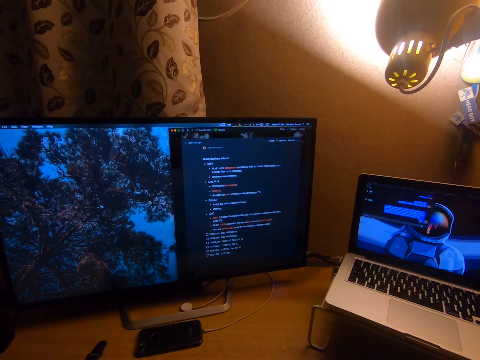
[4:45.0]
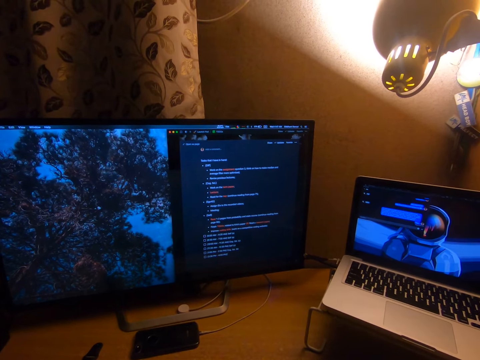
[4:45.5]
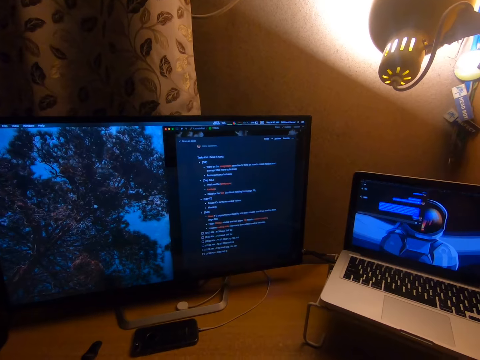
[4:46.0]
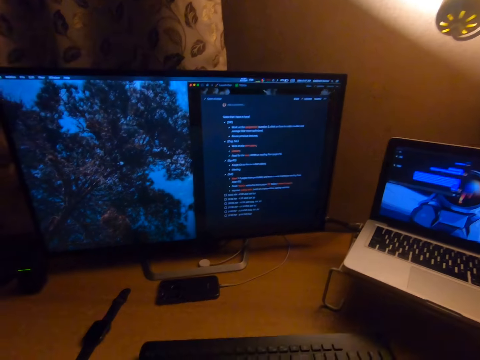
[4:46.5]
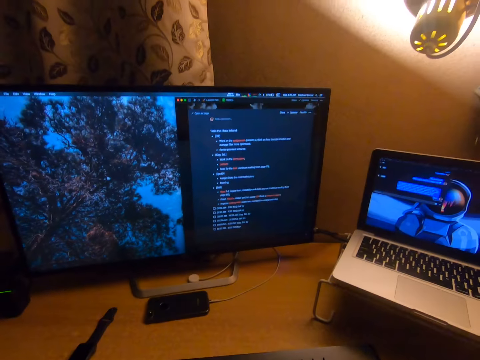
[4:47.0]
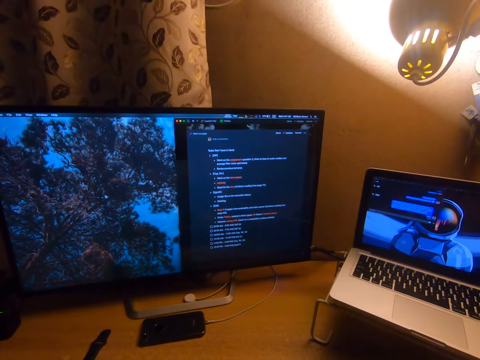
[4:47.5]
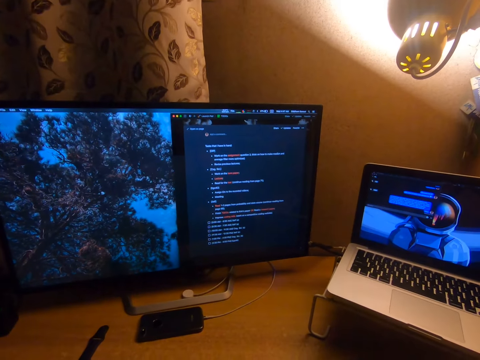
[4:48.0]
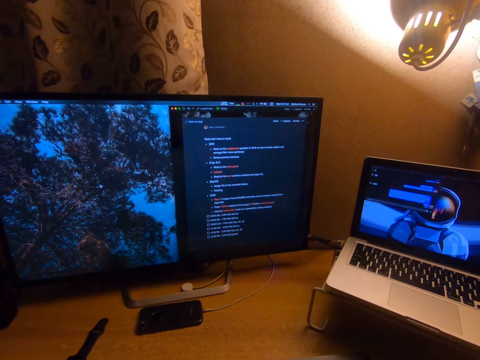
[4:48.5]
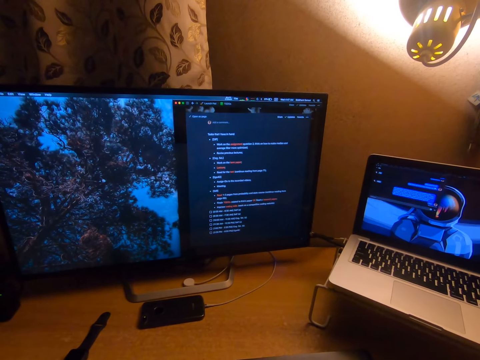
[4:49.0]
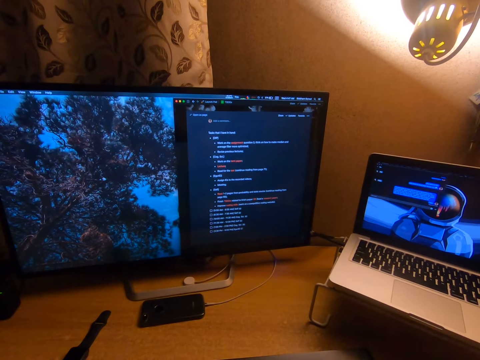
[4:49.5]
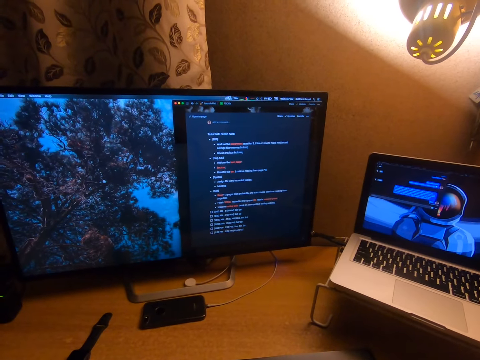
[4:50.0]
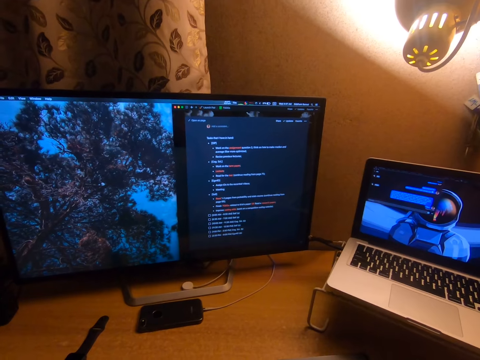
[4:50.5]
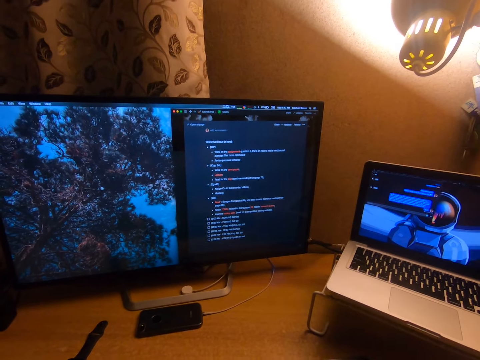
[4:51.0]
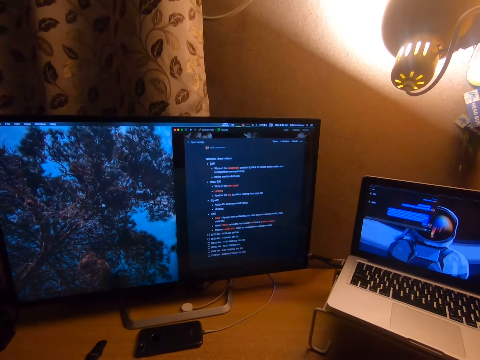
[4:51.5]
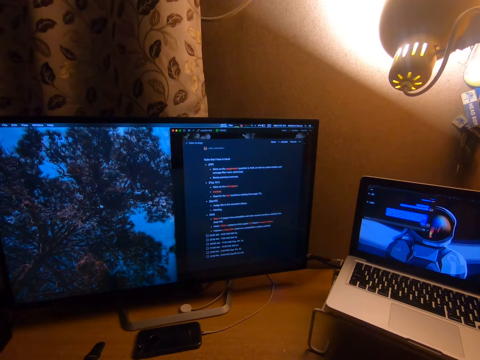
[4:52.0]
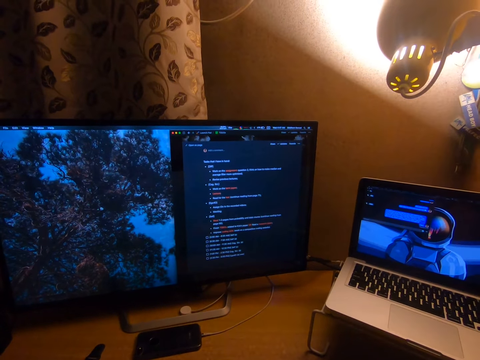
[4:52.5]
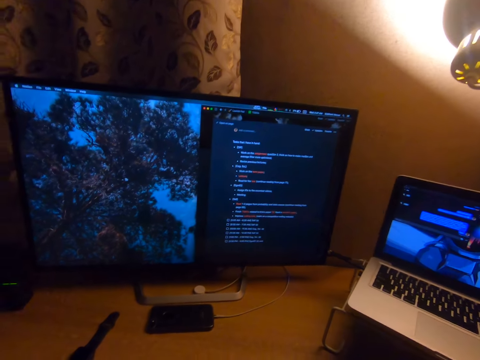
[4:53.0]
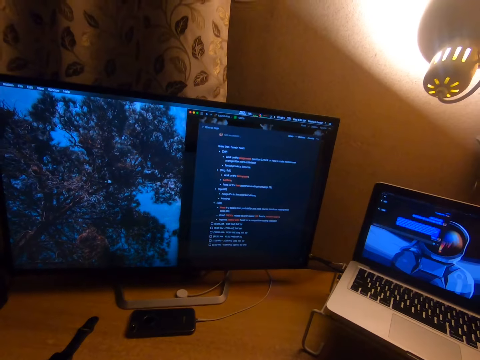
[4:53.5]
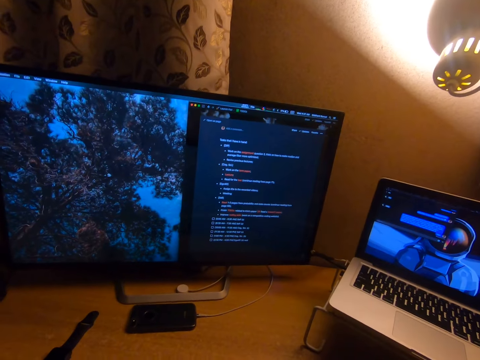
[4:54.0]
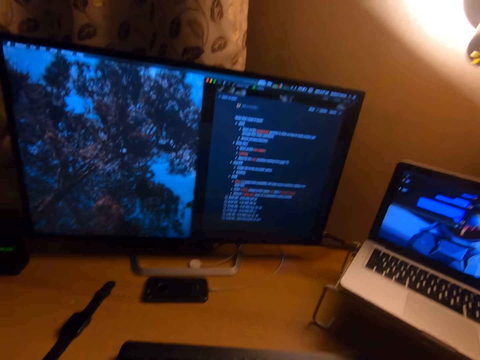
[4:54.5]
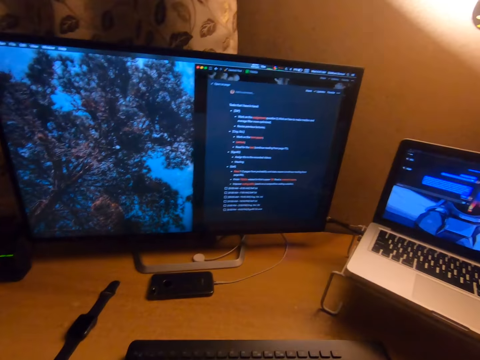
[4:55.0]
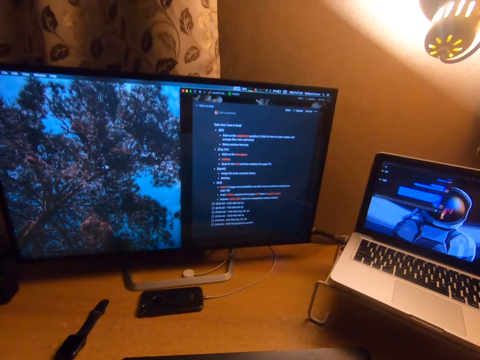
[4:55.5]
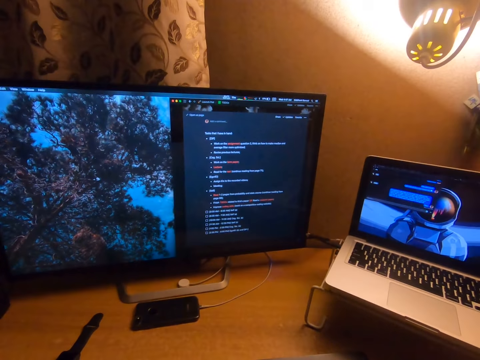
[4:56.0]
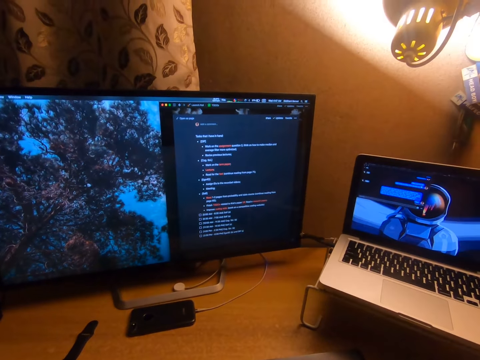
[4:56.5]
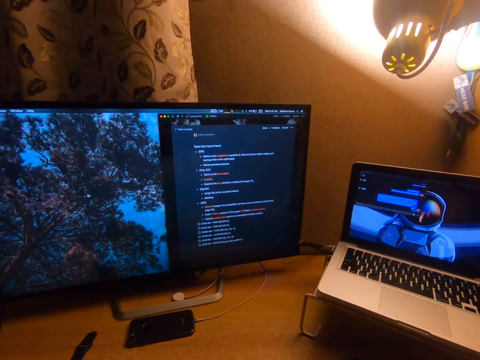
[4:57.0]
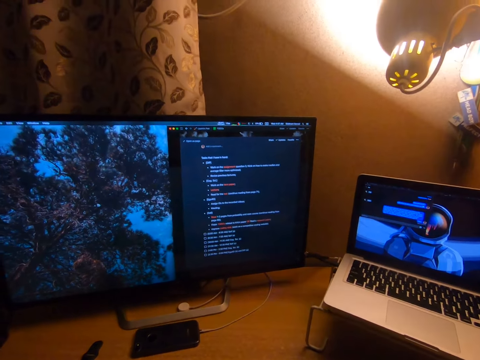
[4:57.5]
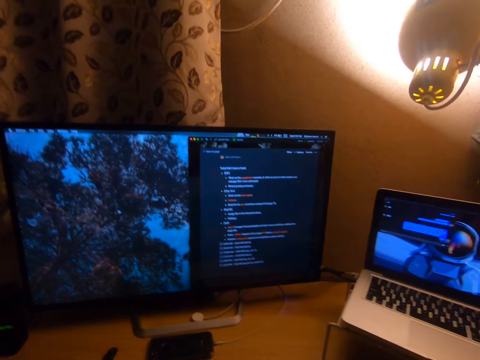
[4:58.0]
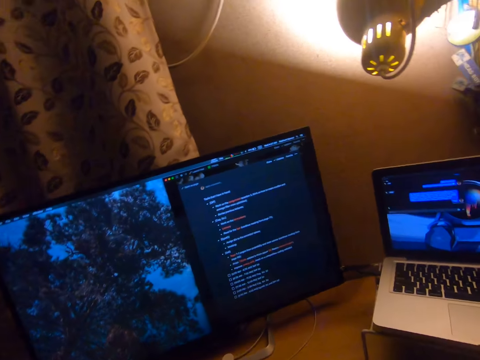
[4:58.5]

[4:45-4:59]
The camera wearer looks at the computer.

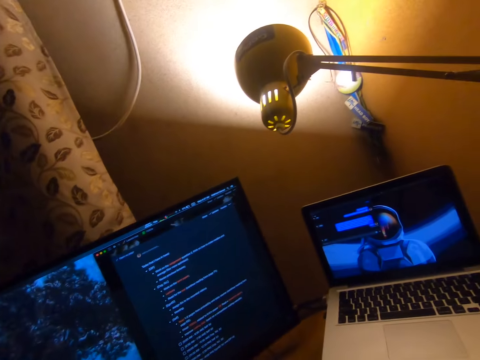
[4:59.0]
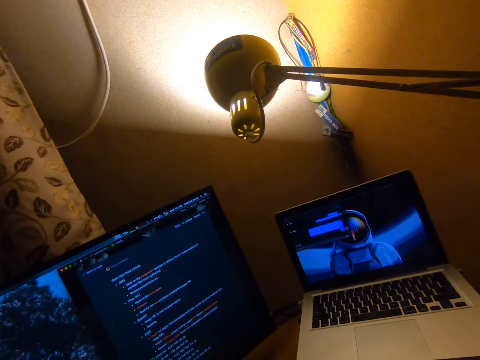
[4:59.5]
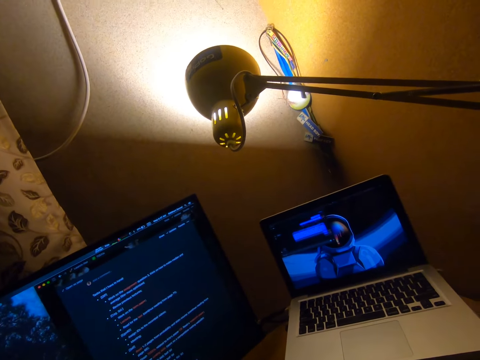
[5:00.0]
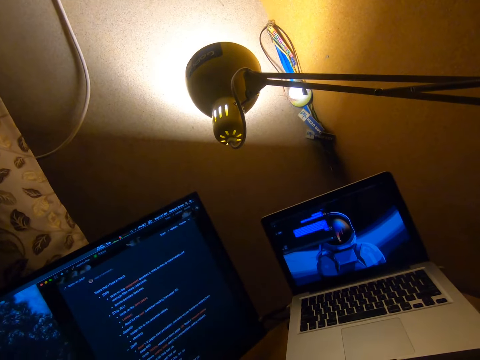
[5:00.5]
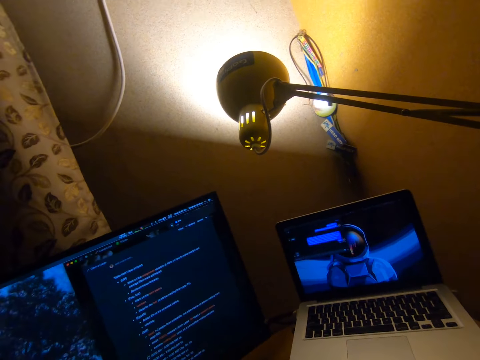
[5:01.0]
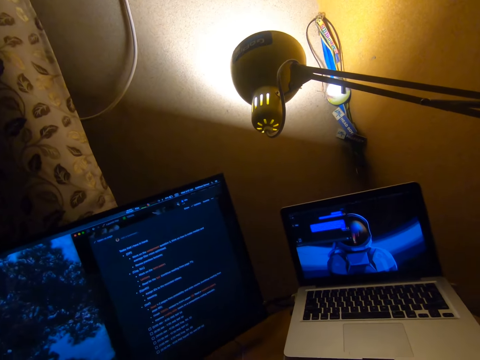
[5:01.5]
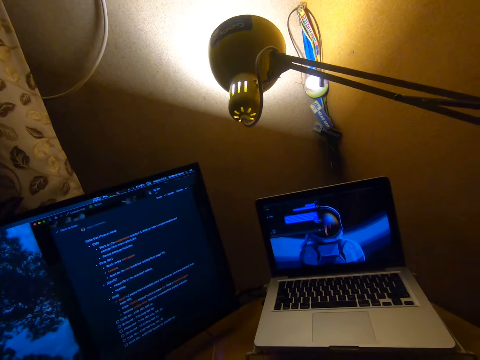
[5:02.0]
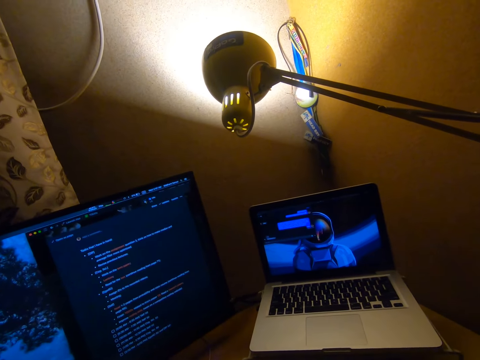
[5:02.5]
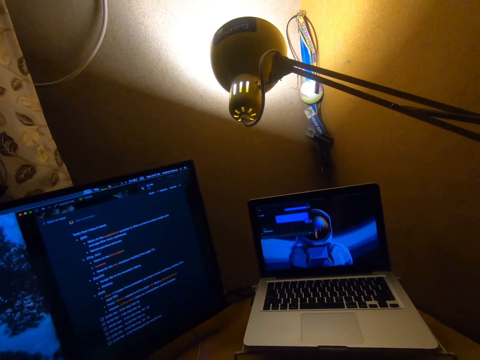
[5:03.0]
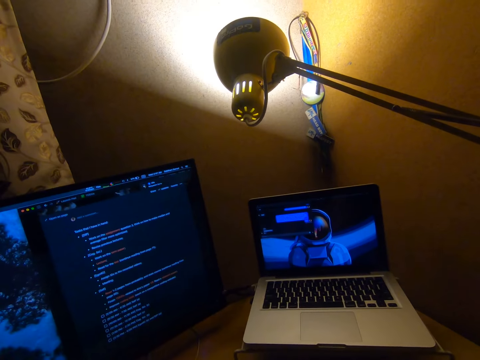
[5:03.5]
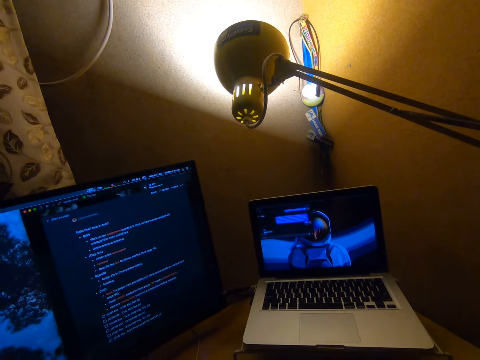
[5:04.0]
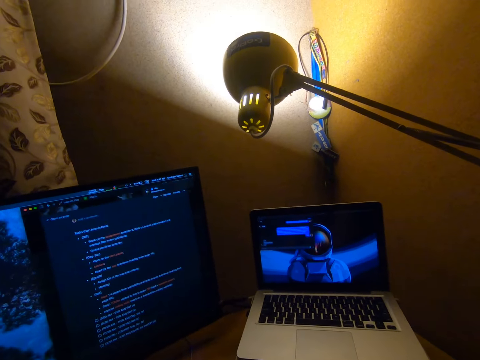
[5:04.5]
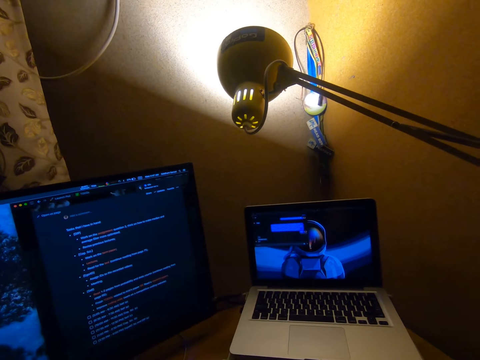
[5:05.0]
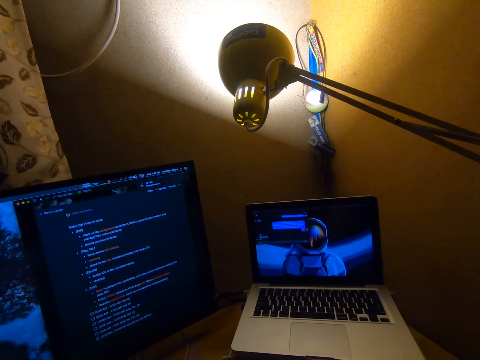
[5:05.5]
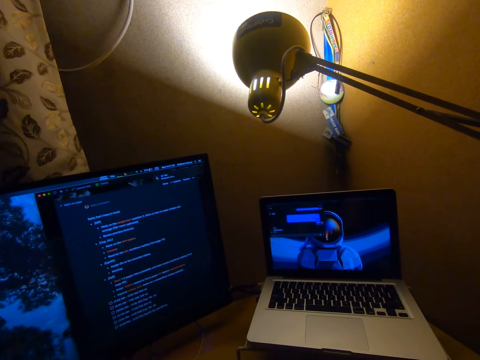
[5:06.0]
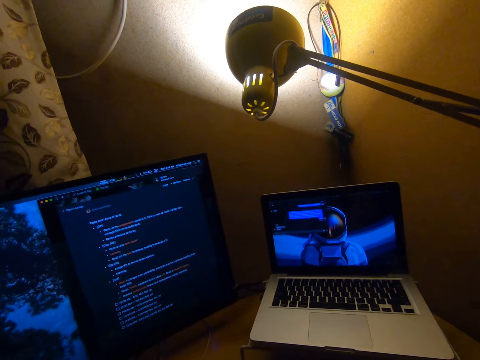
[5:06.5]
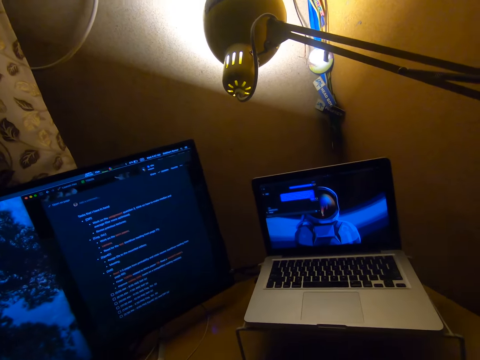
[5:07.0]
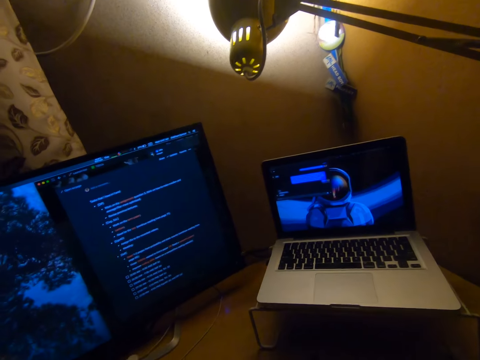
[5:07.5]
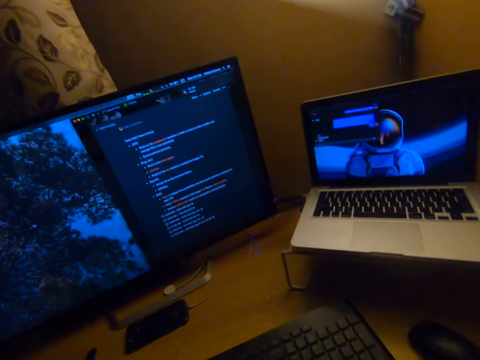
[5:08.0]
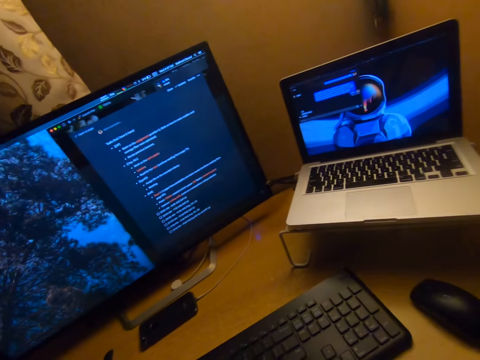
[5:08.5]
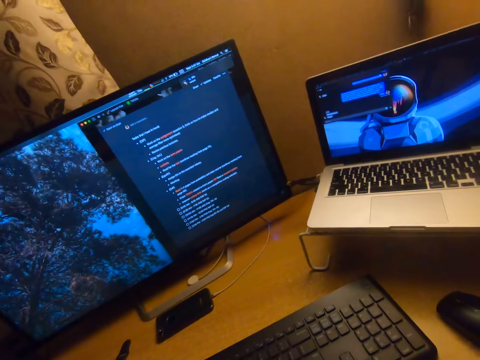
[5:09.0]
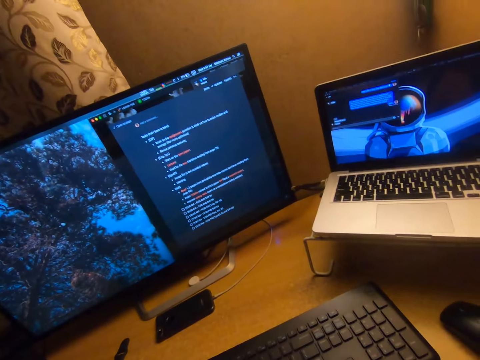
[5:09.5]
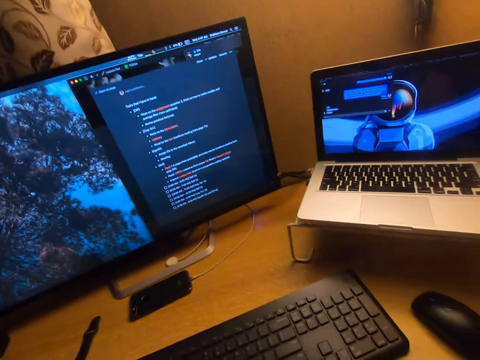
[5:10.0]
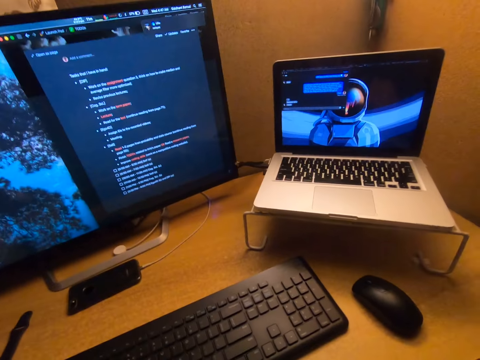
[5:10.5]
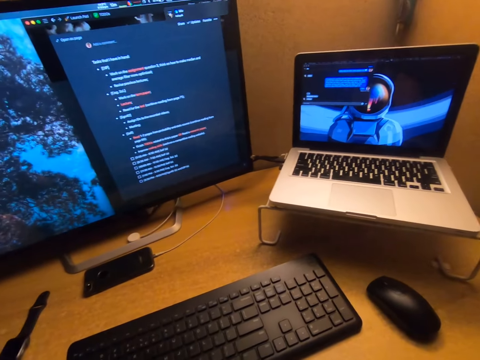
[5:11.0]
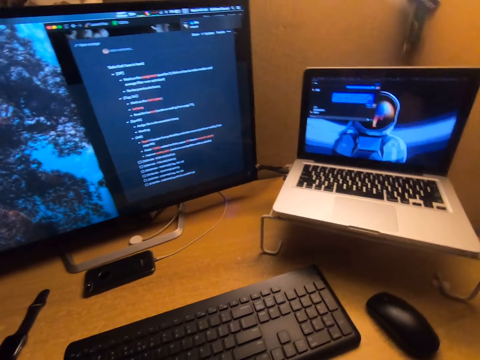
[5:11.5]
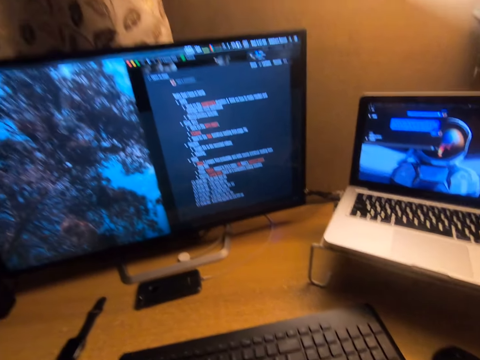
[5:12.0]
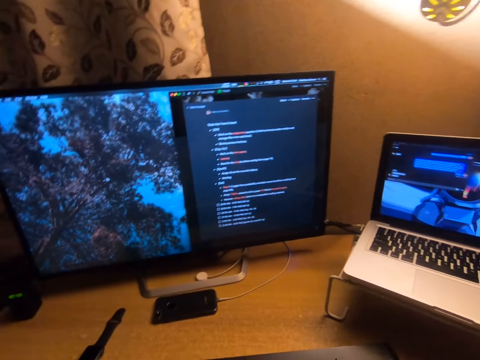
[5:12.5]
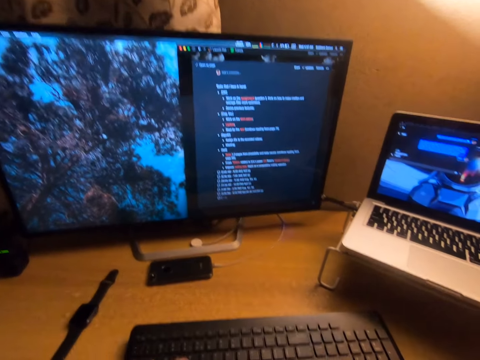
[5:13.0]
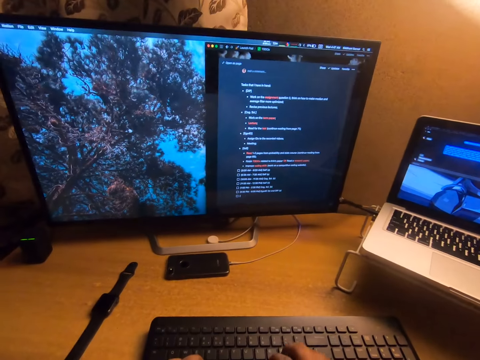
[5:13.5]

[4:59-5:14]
The camera wearer looks at the screen.
